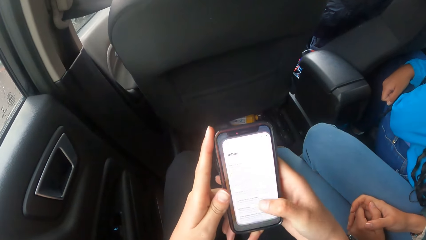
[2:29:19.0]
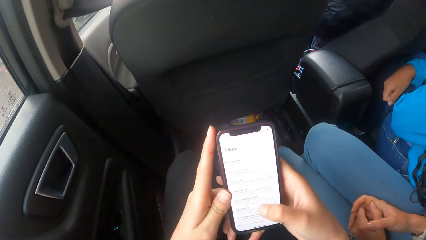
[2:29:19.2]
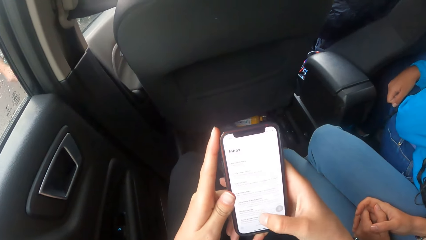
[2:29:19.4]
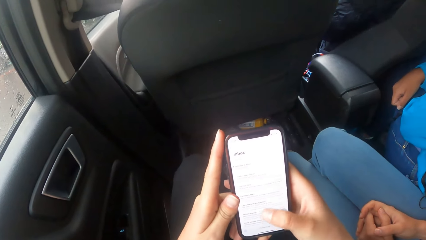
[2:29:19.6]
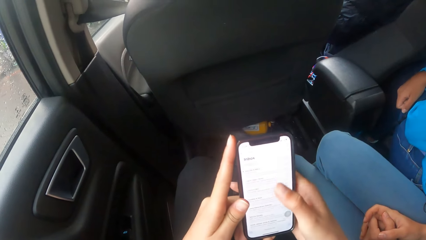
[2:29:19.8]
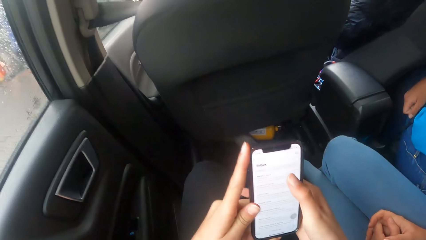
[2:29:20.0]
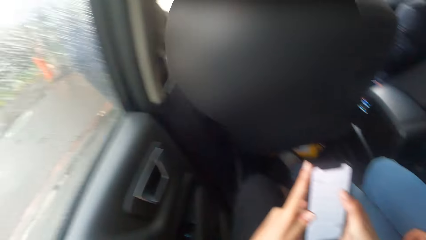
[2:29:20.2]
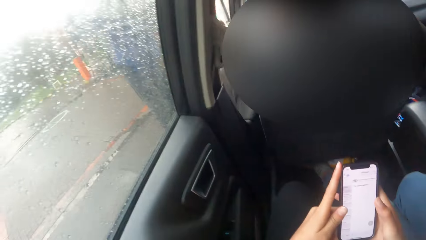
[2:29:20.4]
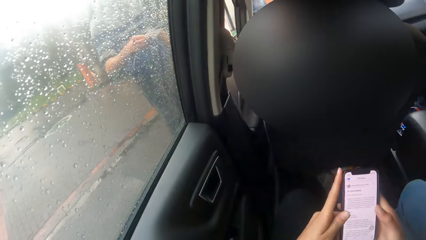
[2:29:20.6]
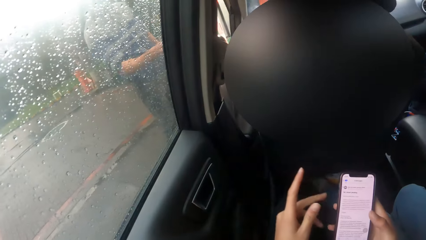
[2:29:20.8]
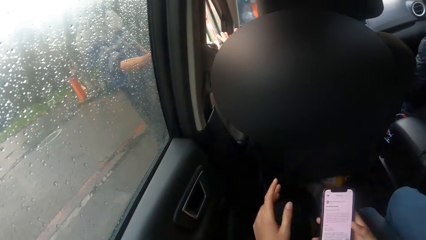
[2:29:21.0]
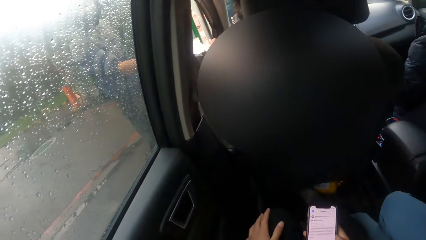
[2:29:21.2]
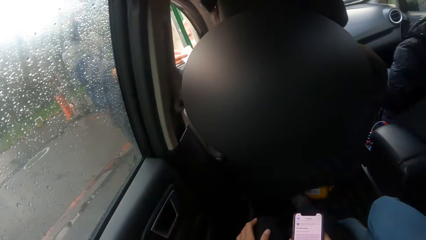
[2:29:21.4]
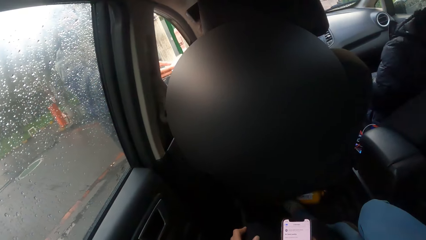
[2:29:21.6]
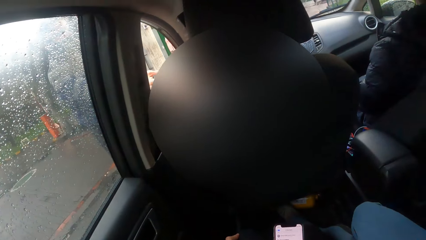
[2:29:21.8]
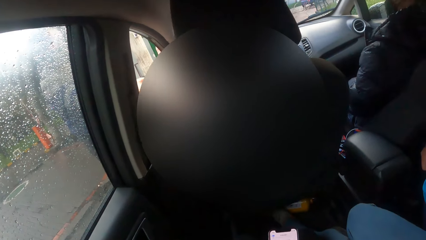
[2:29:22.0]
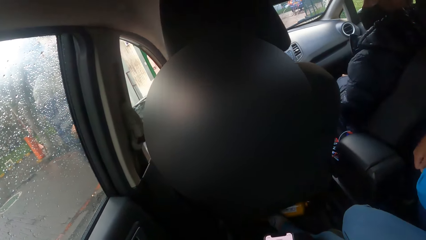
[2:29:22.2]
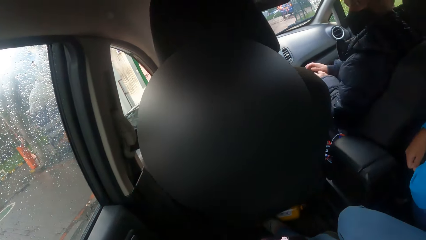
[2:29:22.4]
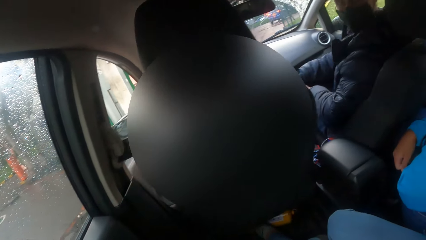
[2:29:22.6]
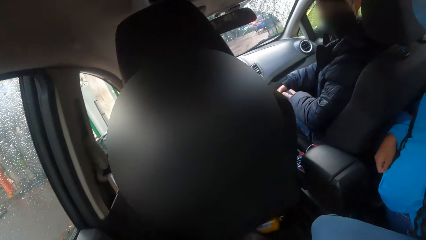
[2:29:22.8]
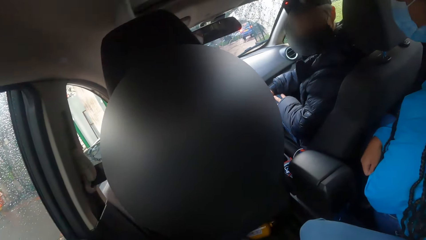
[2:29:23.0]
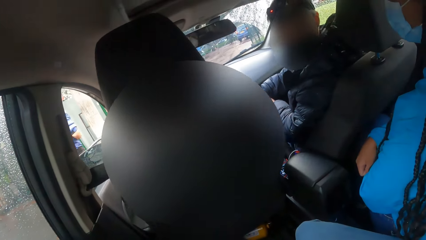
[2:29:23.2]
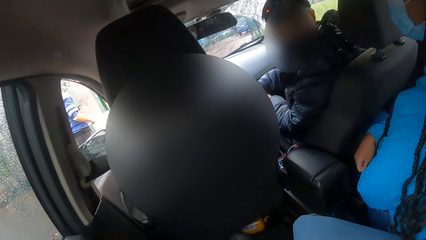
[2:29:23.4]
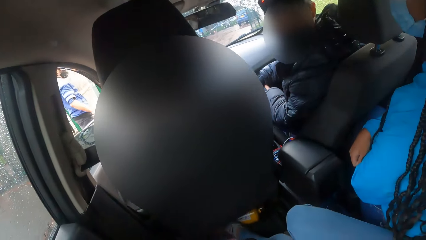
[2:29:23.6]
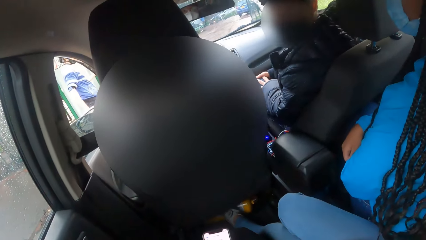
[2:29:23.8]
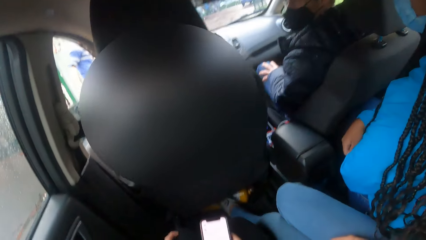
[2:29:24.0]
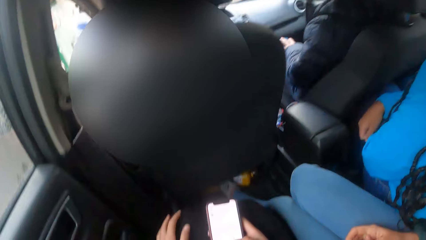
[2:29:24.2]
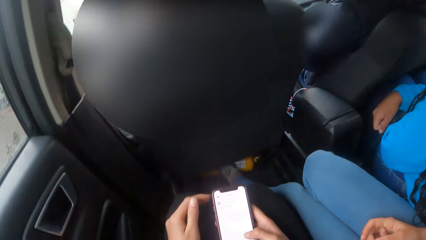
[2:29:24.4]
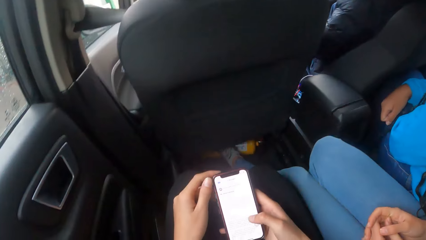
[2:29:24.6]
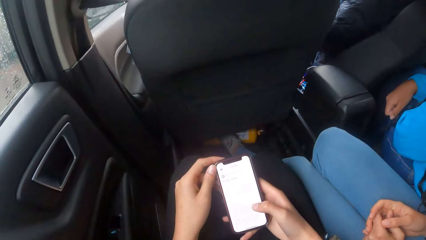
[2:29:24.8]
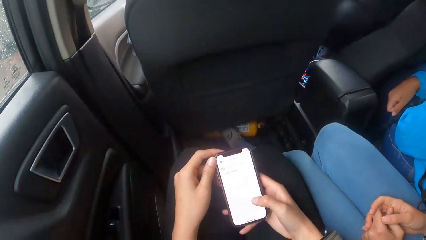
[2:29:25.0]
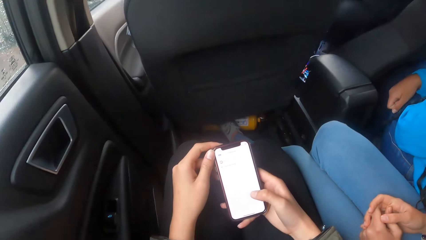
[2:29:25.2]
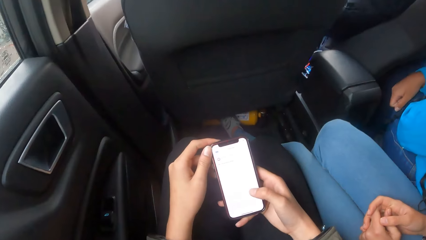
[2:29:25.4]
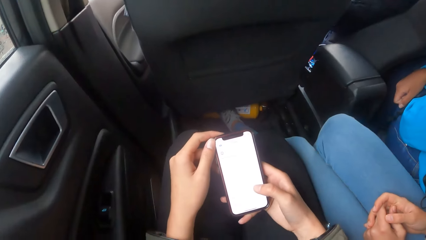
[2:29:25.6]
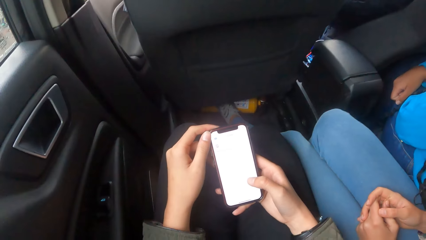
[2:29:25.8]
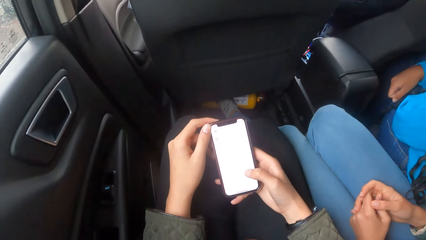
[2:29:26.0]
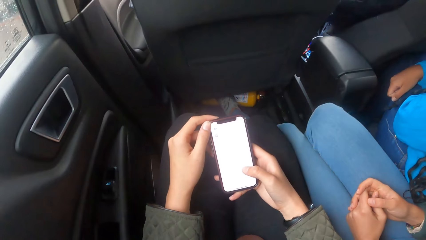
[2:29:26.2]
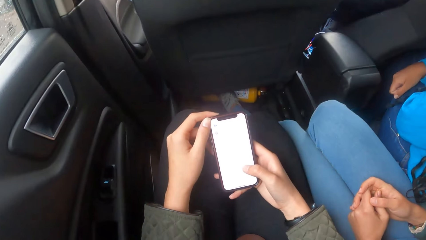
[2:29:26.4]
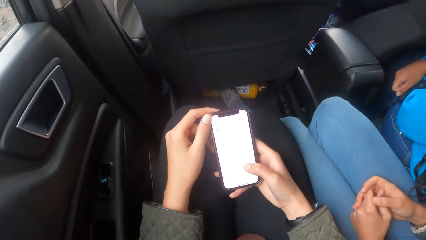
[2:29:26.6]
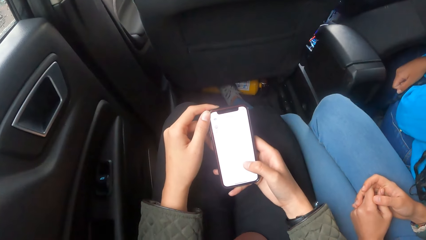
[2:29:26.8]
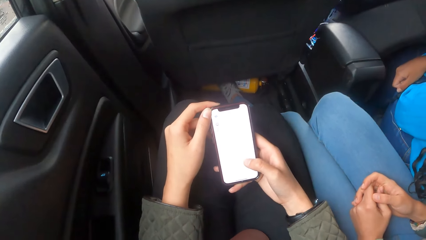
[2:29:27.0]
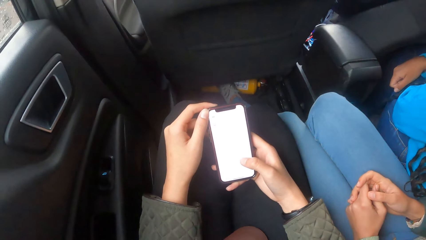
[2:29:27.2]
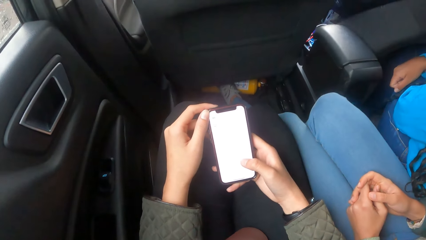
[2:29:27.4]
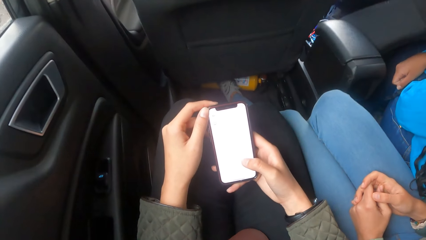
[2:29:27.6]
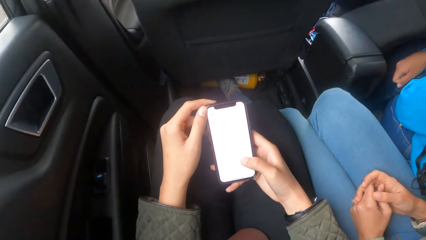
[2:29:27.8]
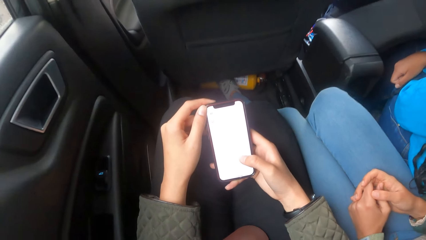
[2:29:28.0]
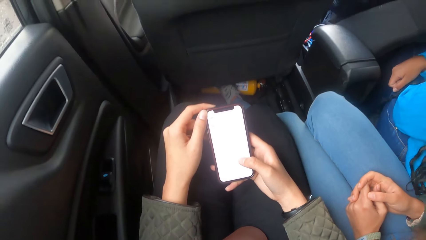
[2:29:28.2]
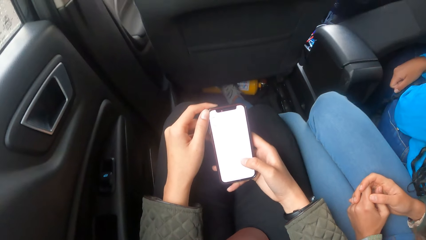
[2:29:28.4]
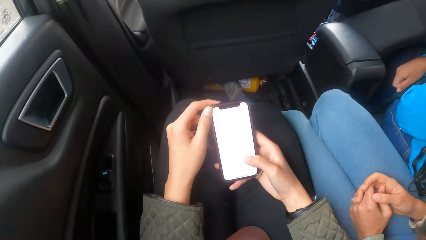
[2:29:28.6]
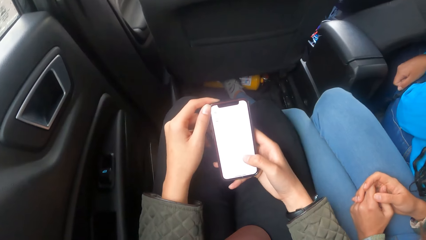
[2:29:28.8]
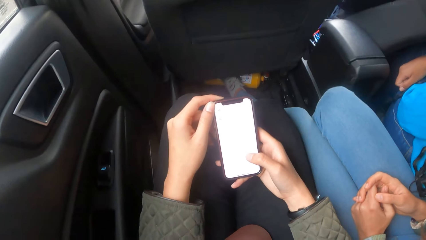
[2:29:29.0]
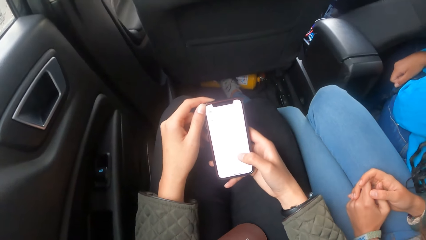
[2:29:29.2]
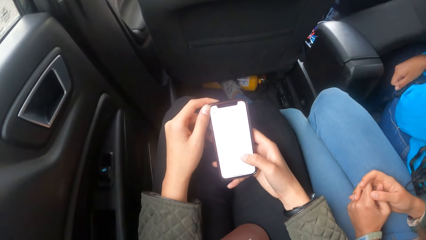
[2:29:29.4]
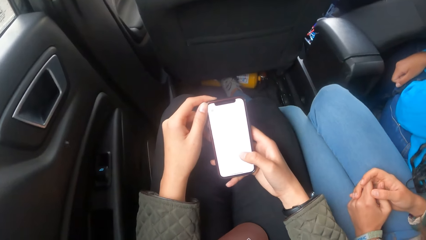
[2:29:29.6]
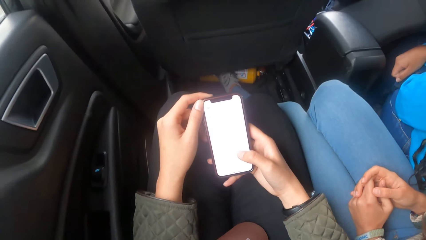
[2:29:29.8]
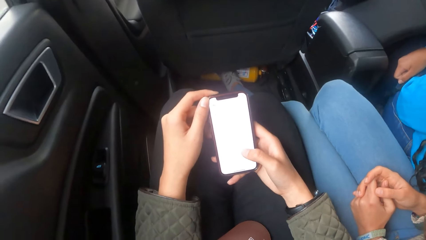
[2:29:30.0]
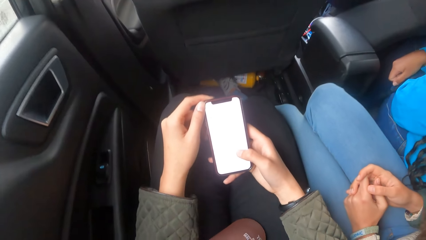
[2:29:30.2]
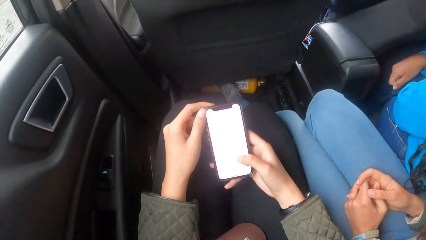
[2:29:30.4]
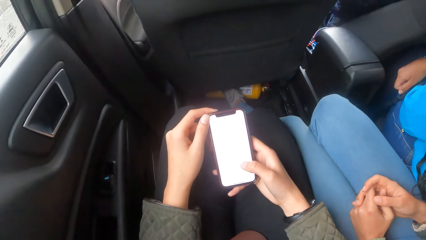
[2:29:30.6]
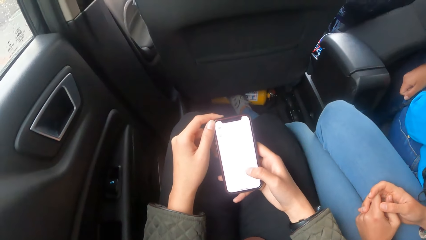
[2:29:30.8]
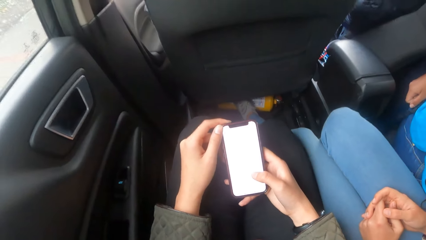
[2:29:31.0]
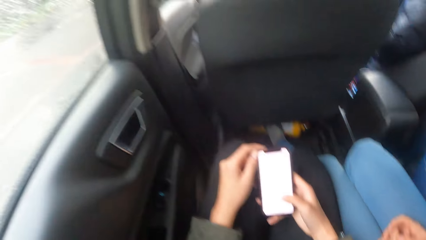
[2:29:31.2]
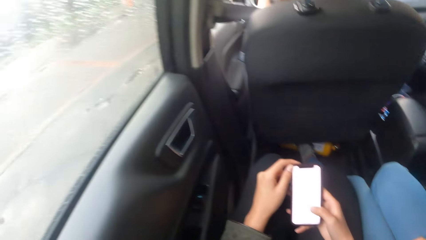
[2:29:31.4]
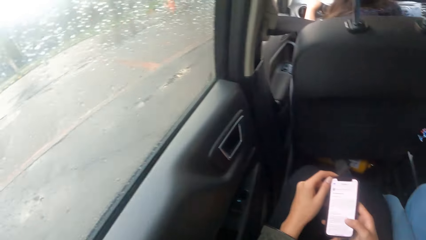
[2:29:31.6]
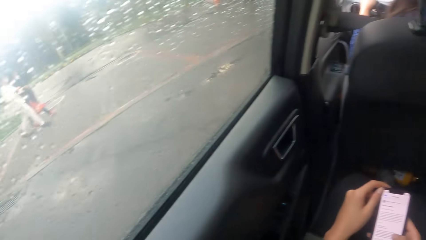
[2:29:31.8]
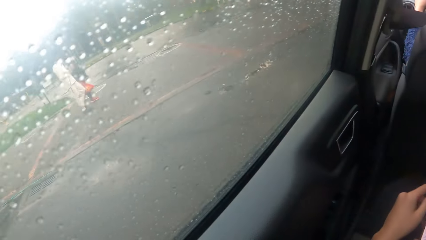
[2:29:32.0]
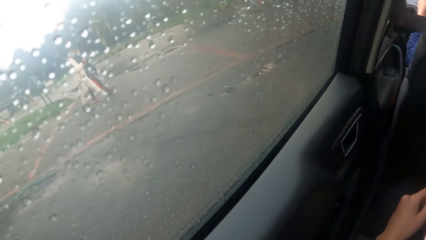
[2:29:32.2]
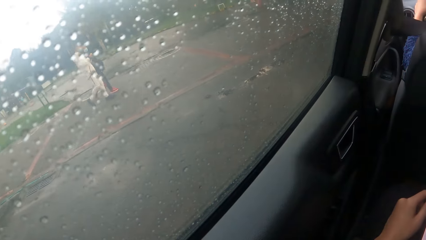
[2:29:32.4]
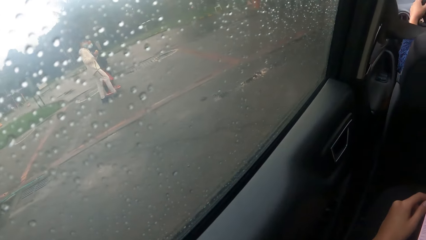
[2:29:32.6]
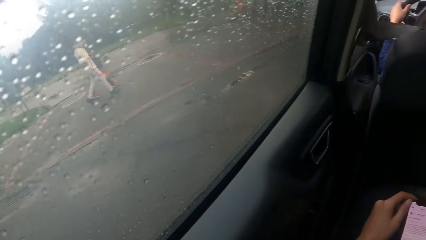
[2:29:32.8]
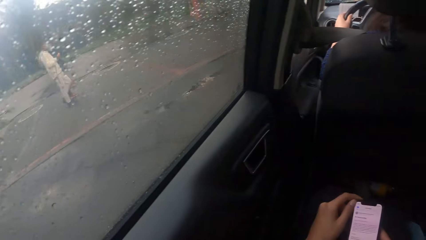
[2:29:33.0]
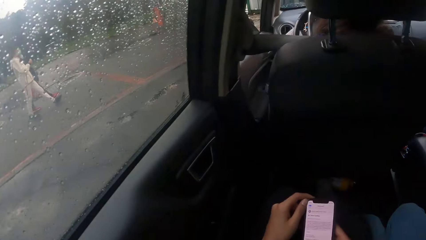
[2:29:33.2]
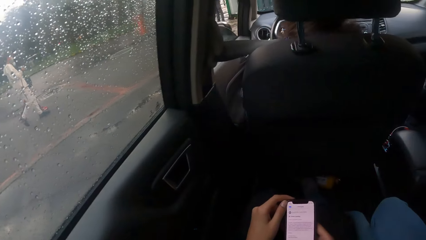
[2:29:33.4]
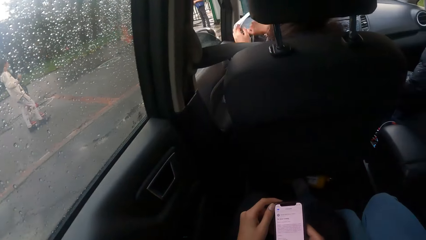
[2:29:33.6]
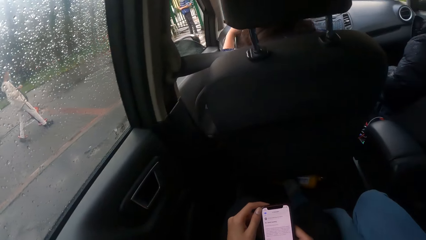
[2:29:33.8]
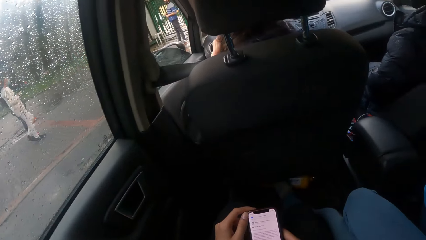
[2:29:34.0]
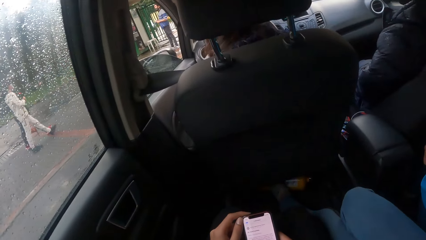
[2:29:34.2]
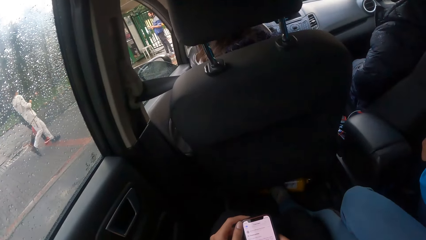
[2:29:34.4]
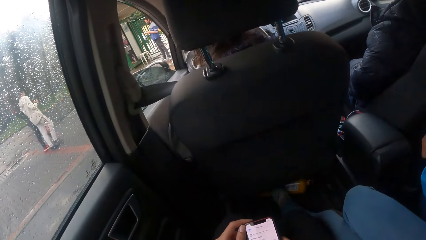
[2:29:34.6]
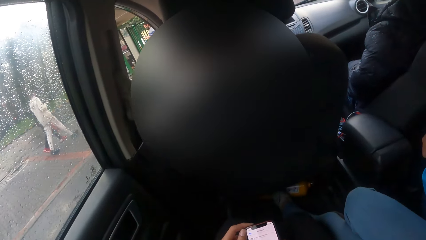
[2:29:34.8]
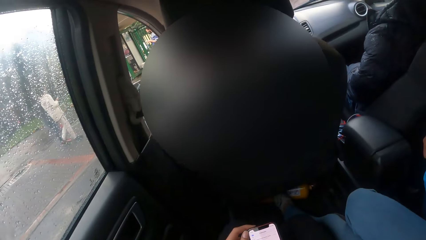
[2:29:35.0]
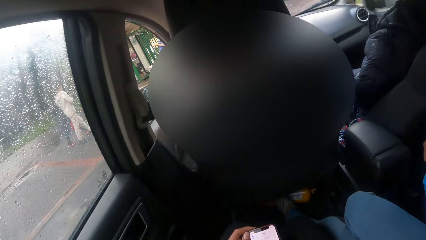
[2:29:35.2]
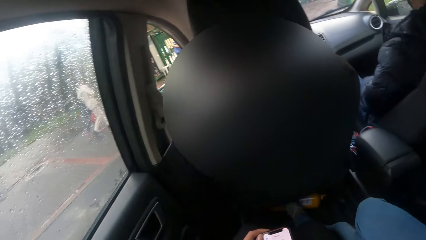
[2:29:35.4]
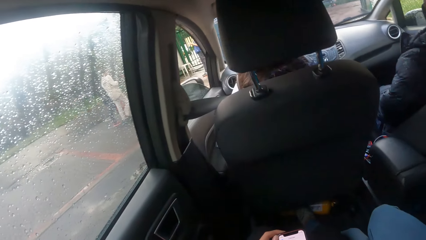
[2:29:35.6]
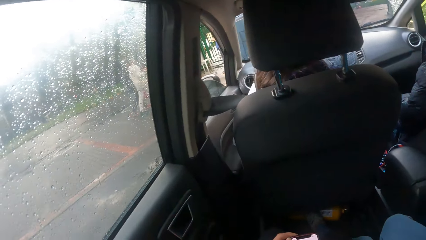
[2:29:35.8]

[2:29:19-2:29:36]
A man stands beside the car. Another man looks back. The camera wearer holds the phone with both hands. They dial the phone. A woman drives a car. The camera wearer looks on the window. Another man walks past the camera wearer. Another man walks past the camera wearer.
